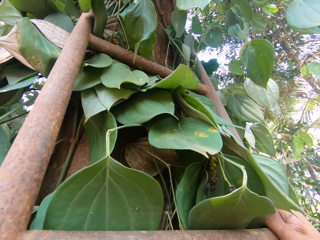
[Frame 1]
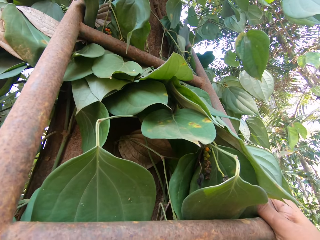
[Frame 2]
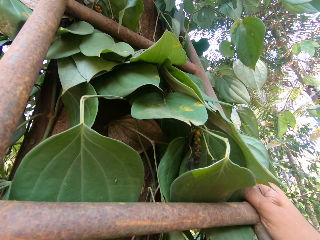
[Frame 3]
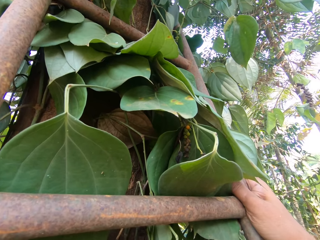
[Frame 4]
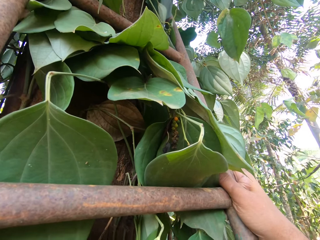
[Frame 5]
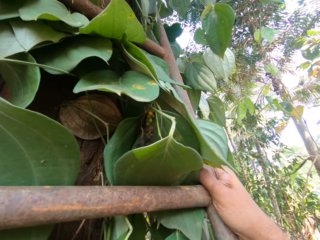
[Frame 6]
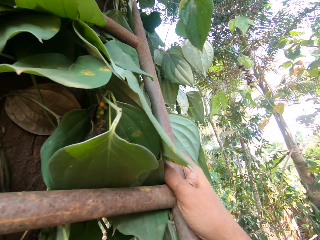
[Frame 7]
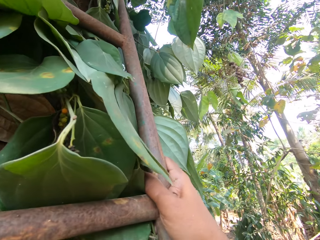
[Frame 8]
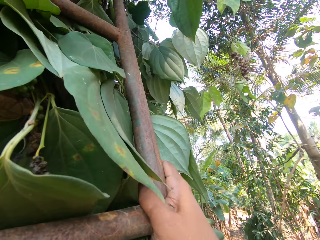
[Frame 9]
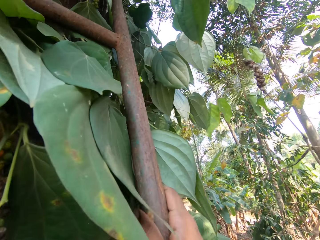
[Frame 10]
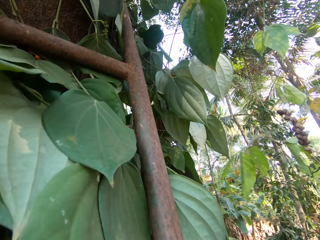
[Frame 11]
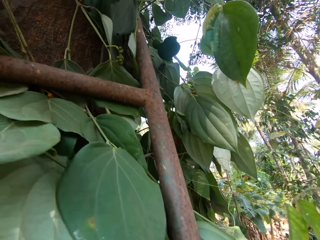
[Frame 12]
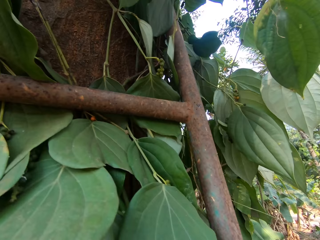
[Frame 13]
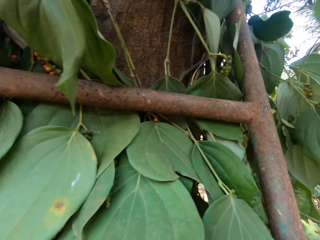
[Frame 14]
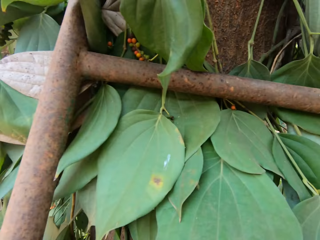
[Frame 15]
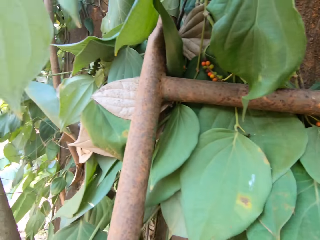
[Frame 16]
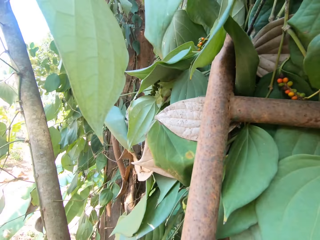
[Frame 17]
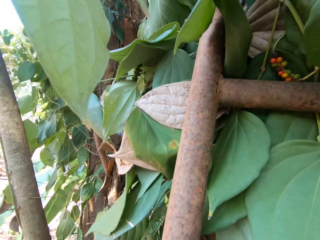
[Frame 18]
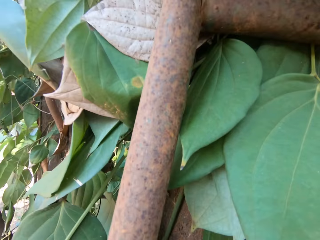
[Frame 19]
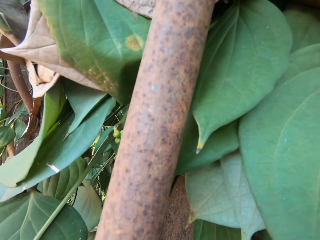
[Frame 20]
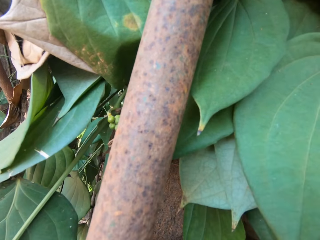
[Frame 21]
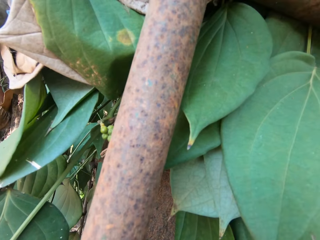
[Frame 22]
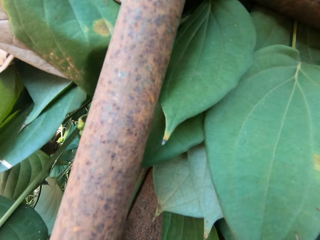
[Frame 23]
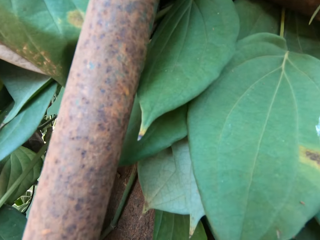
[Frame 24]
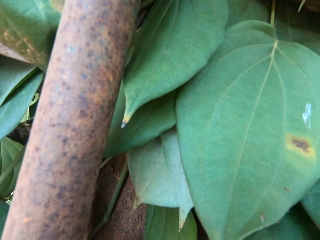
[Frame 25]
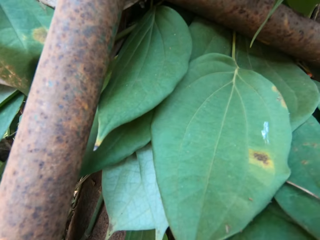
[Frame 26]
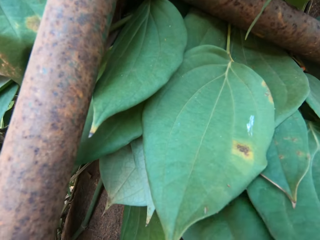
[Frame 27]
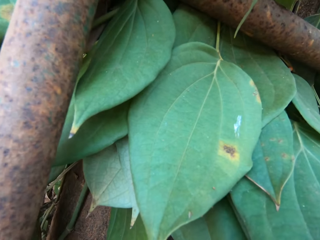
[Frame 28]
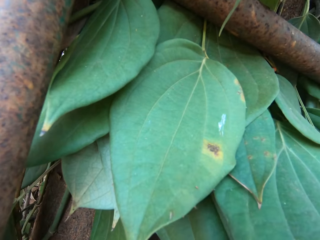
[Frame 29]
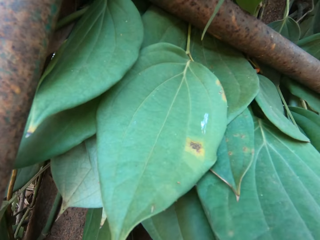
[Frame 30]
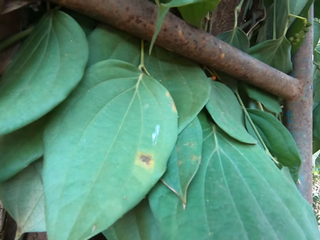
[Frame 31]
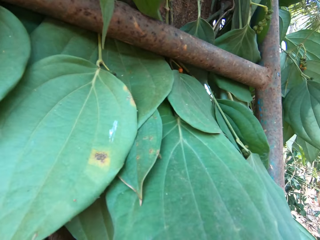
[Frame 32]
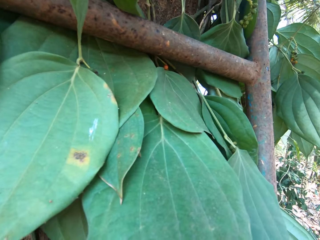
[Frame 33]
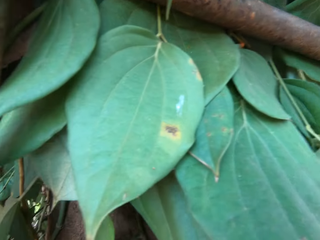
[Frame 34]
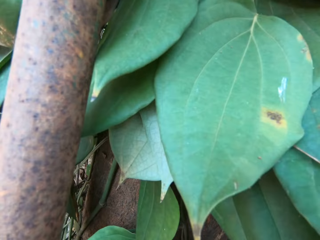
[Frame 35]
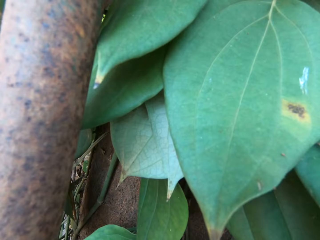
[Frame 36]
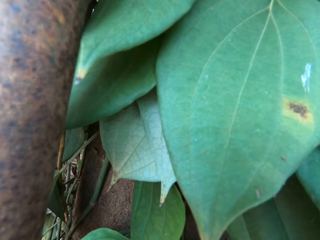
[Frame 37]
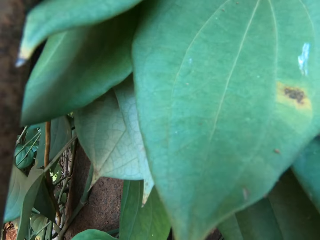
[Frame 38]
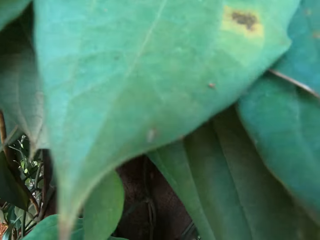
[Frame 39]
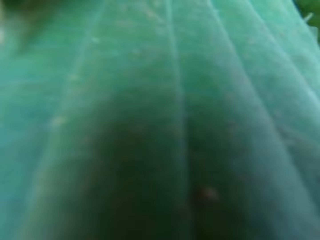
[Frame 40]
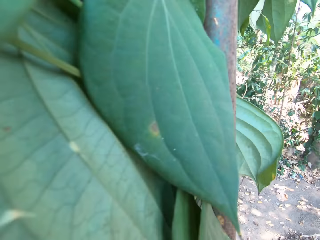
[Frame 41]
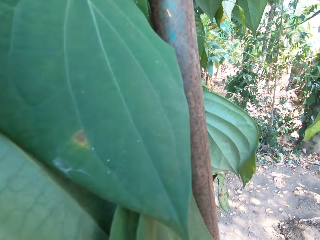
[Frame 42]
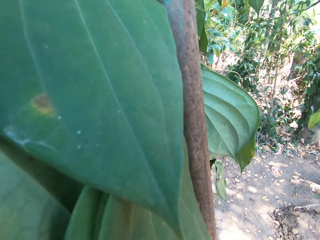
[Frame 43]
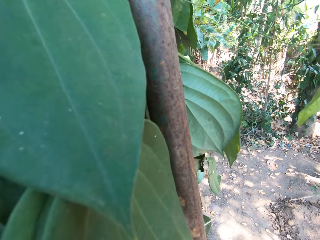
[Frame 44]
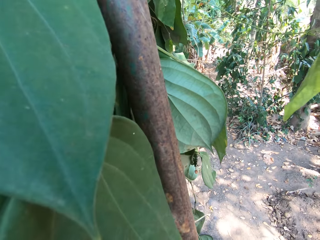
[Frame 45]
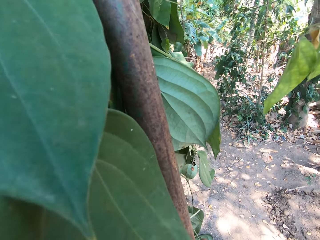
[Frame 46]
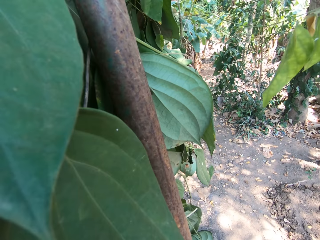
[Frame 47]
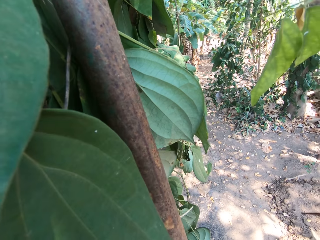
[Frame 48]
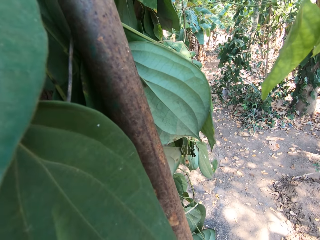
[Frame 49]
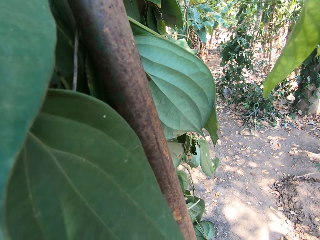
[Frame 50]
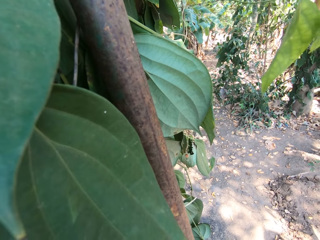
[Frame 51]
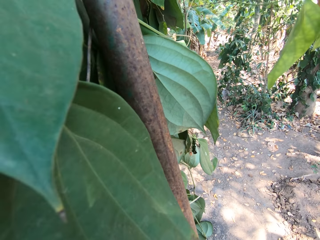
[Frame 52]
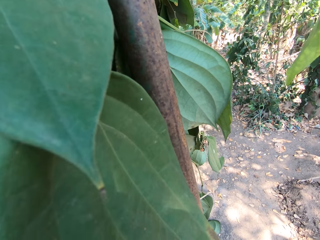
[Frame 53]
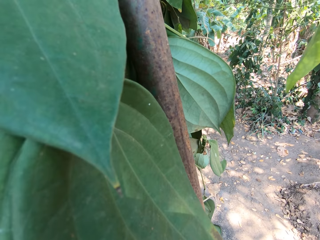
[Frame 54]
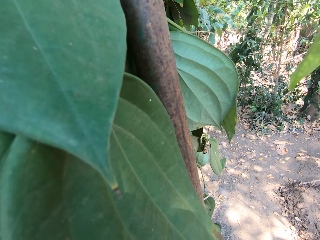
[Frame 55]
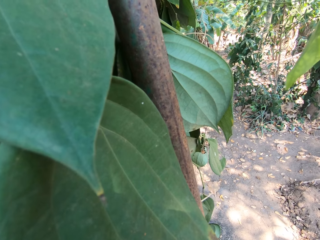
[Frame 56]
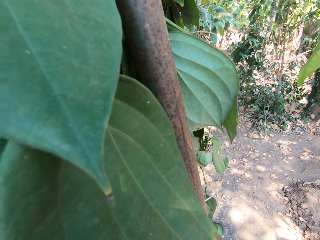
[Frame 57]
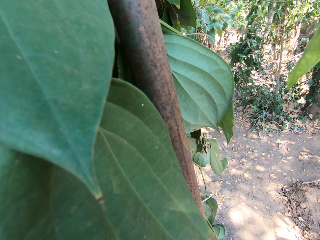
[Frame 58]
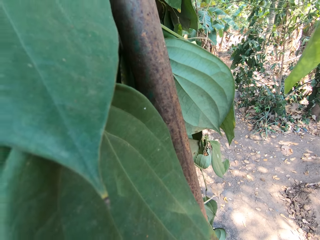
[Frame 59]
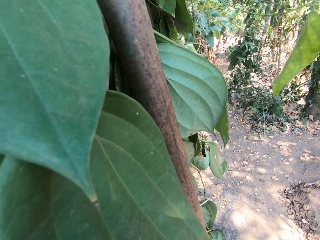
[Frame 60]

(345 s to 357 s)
The camera wearer holds the ladder with his right hand. He climbs the ladder. He plucks the vegetable on top of the tree.

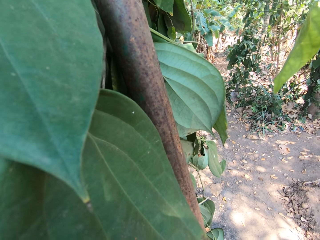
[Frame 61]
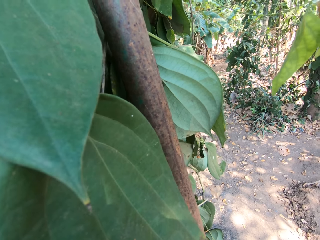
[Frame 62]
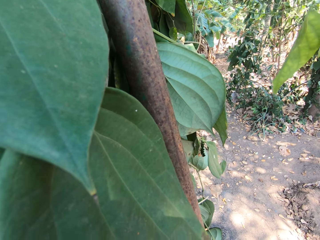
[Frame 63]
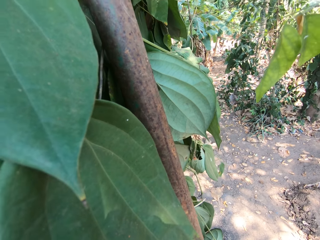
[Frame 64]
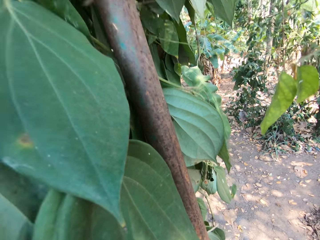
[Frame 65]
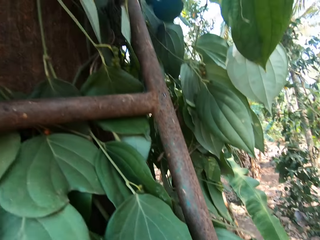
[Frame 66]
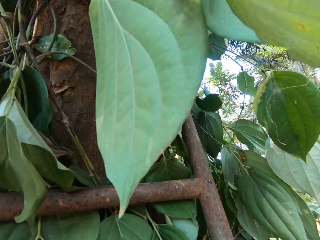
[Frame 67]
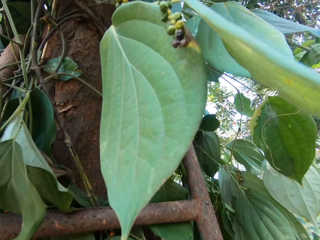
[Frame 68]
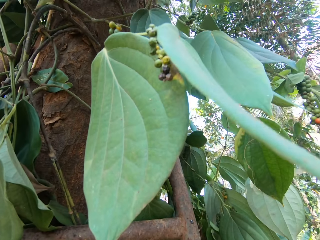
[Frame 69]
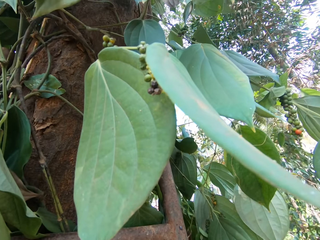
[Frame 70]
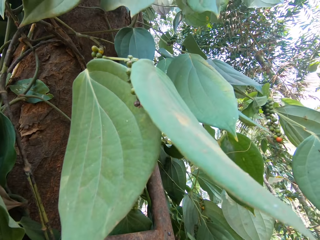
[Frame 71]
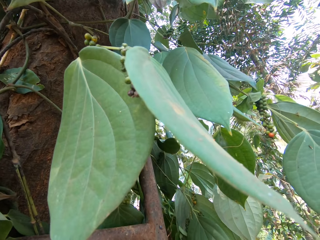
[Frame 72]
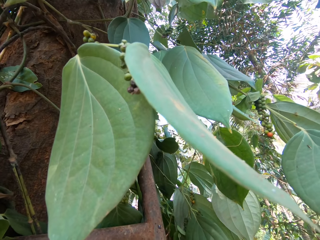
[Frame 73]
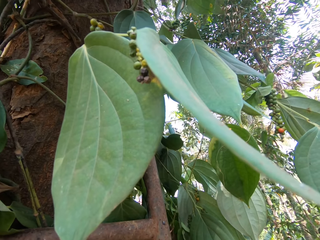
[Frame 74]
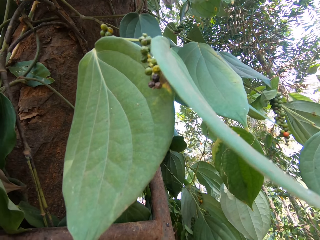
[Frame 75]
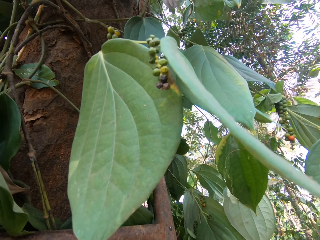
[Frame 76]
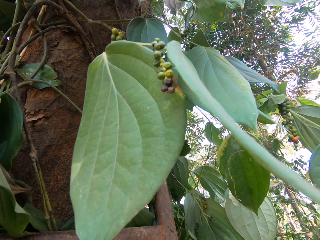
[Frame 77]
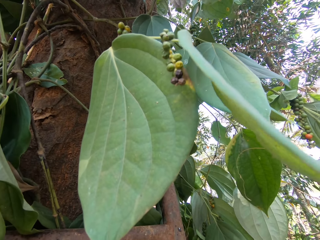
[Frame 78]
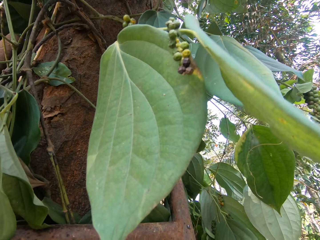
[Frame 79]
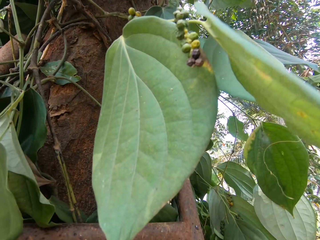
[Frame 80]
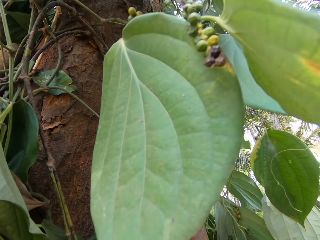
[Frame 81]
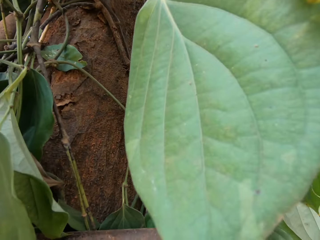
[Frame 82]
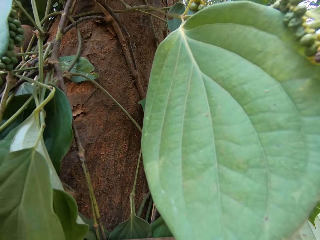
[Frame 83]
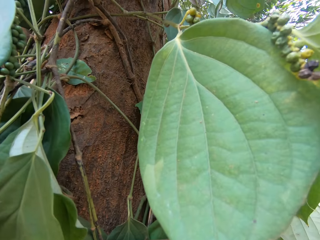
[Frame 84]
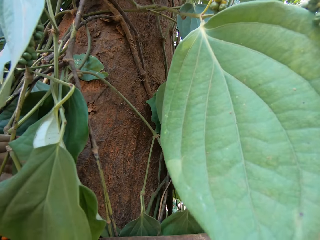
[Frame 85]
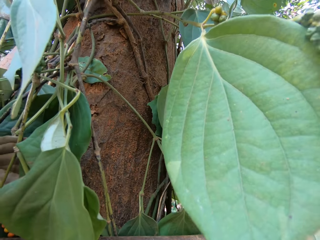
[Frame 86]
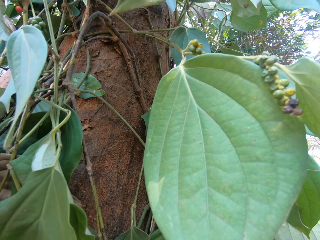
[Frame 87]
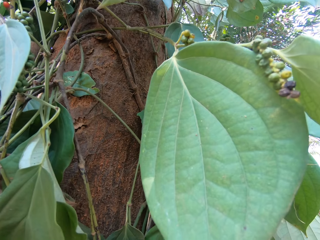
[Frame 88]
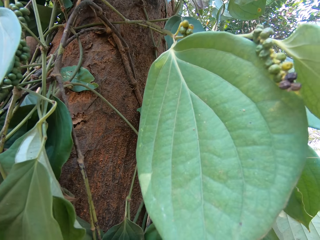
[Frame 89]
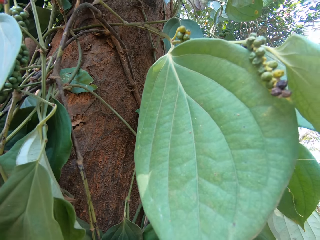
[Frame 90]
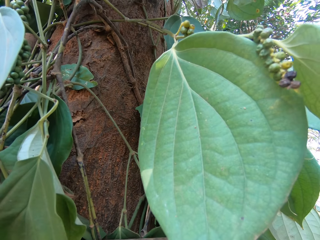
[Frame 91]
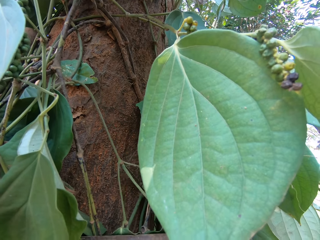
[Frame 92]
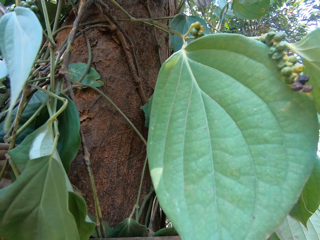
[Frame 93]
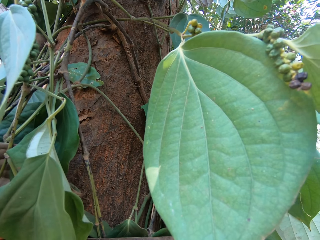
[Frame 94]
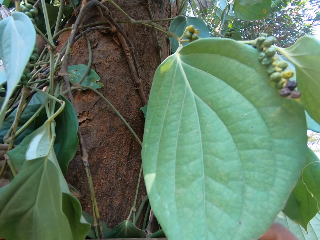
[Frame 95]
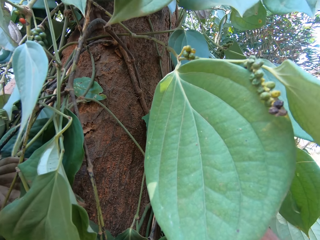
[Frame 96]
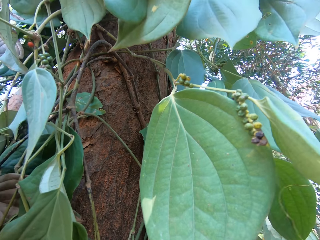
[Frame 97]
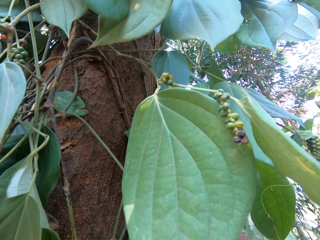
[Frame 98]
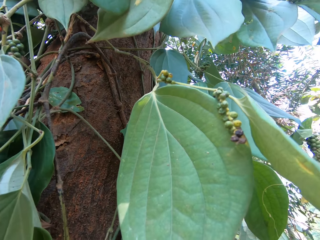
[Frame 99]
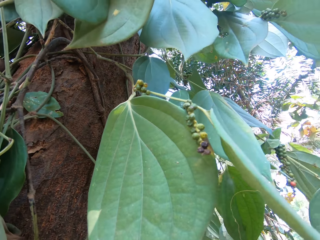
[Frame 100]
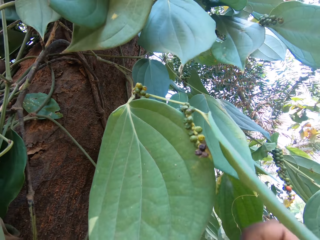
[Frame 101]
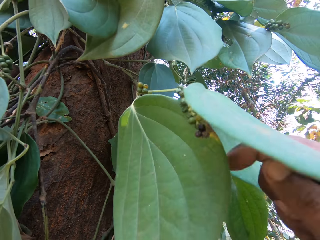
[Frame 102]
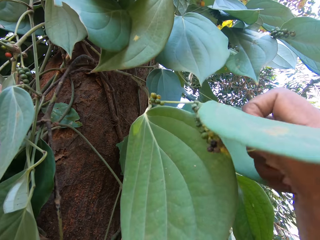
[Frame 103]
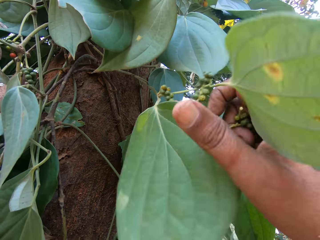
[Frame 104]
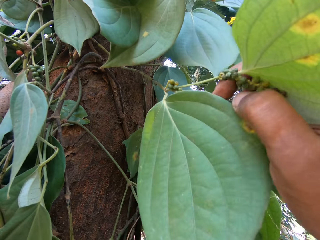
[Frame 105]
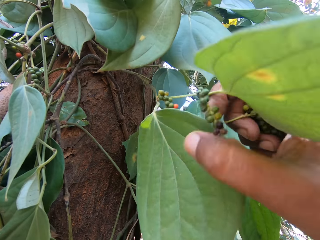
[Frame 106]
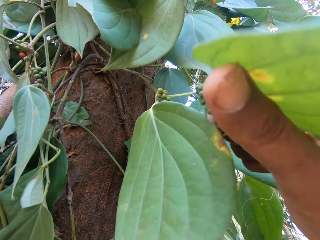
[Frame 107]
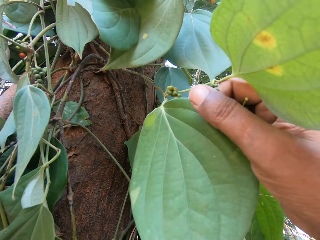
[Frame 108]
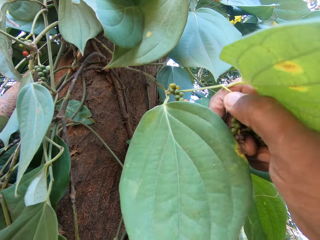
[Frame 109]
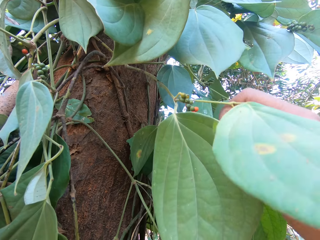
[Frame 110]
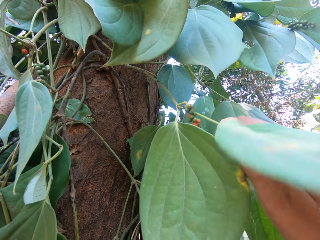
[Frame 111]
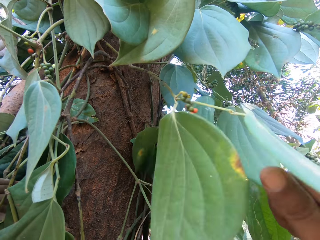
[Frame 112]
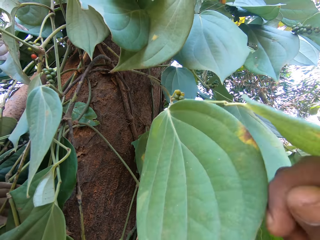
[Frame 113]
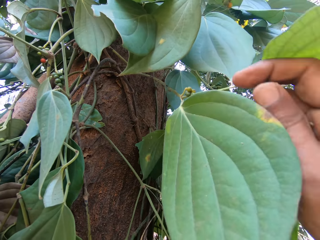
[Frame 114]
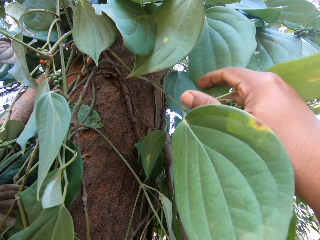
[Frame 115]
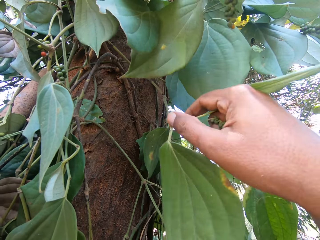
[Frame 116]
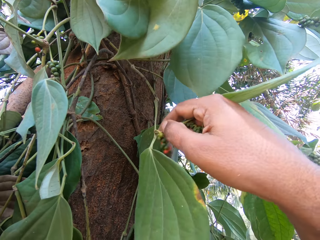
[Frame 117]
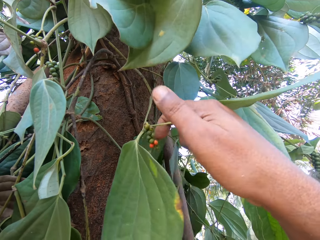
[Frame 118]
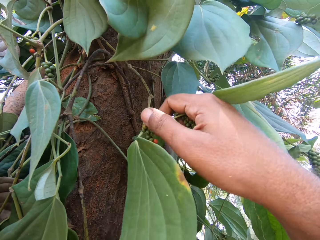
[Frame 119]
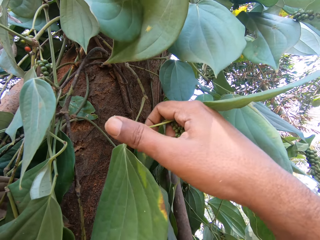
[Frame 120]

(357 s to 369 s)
The camera wearer cuts some fruits from the tree with his right hand.
